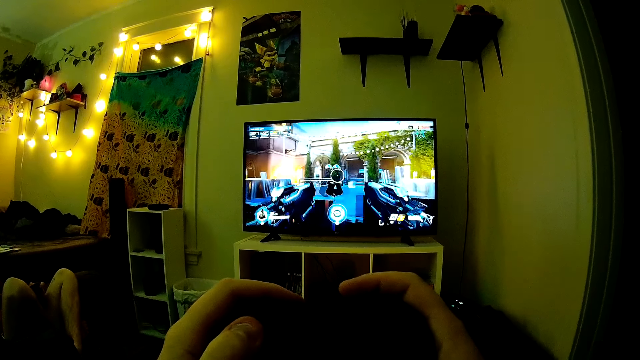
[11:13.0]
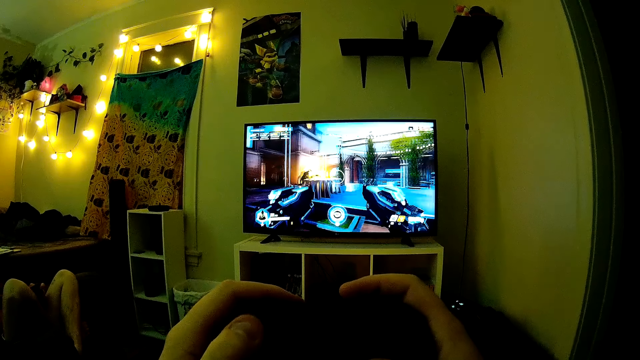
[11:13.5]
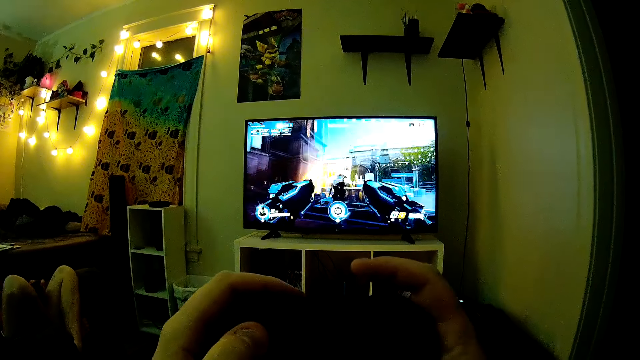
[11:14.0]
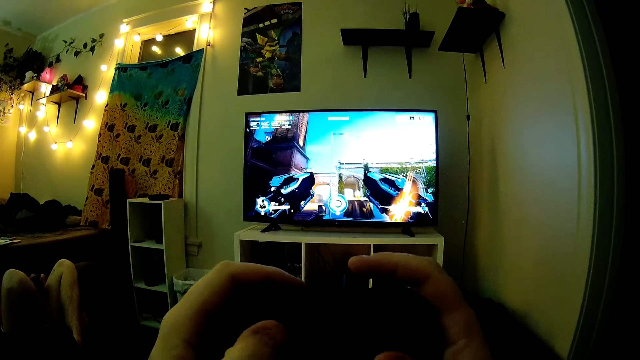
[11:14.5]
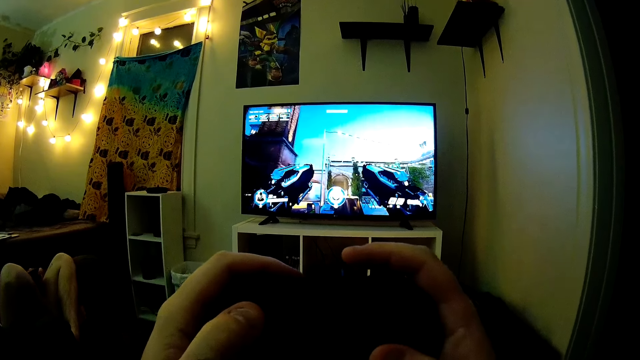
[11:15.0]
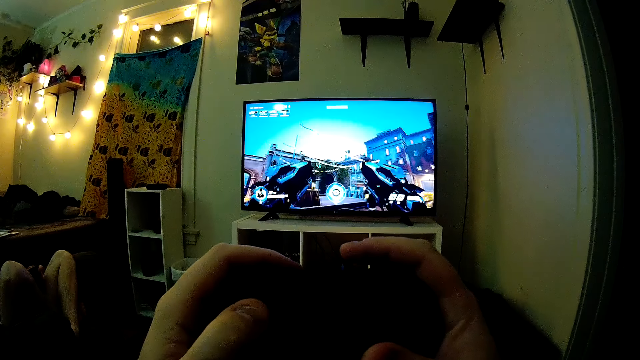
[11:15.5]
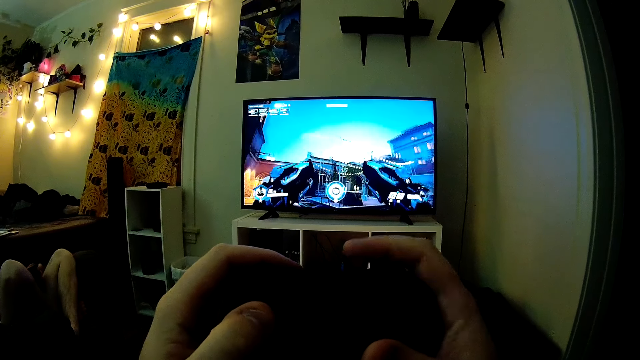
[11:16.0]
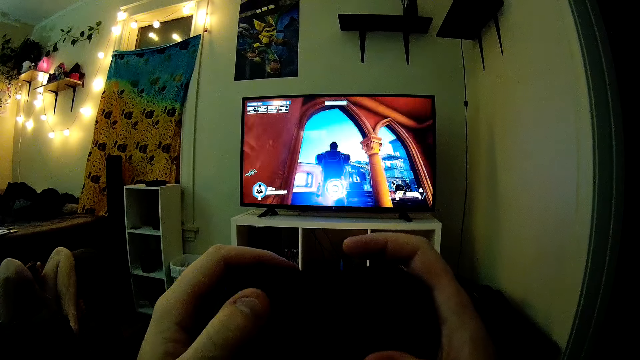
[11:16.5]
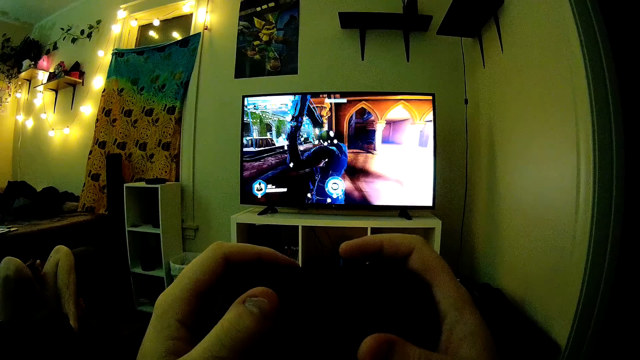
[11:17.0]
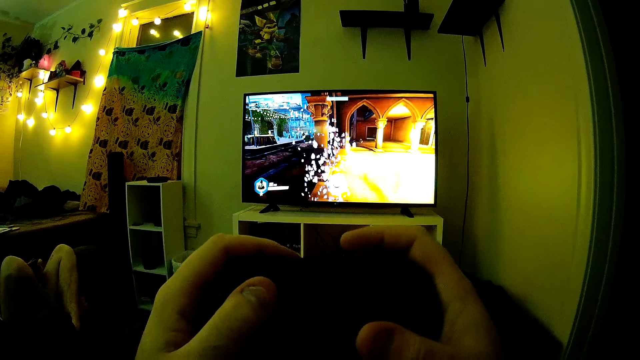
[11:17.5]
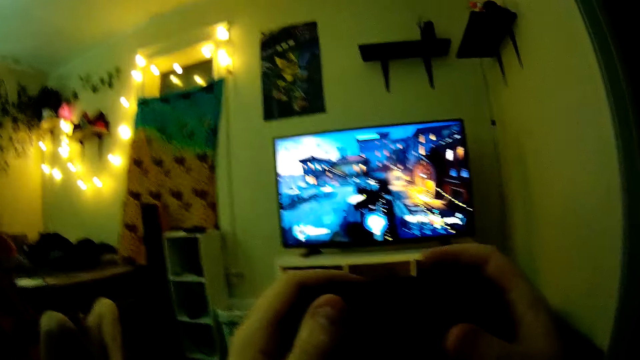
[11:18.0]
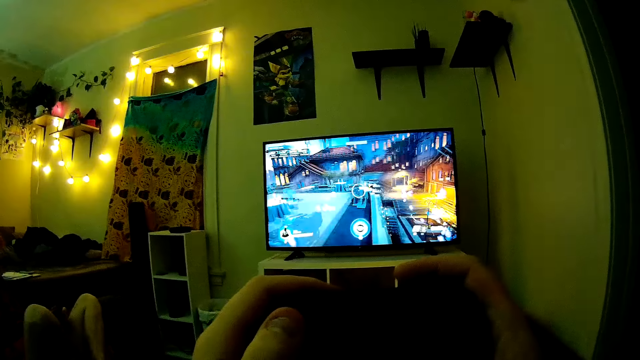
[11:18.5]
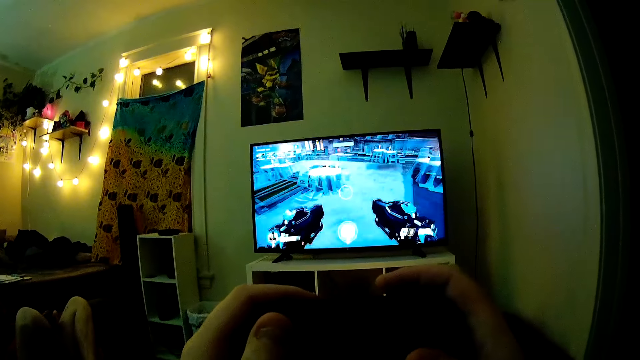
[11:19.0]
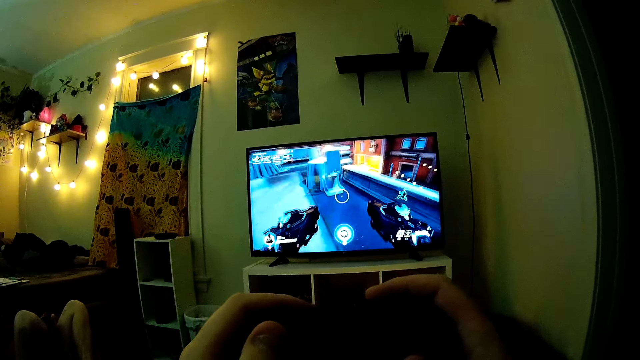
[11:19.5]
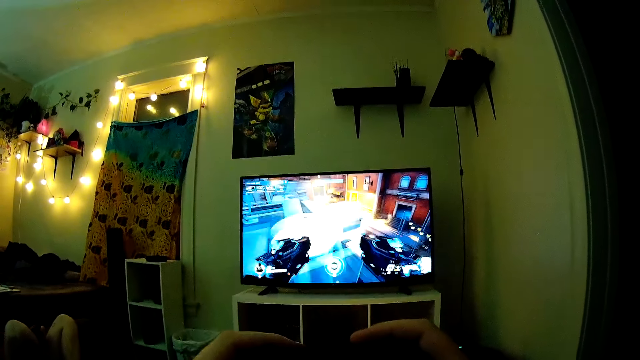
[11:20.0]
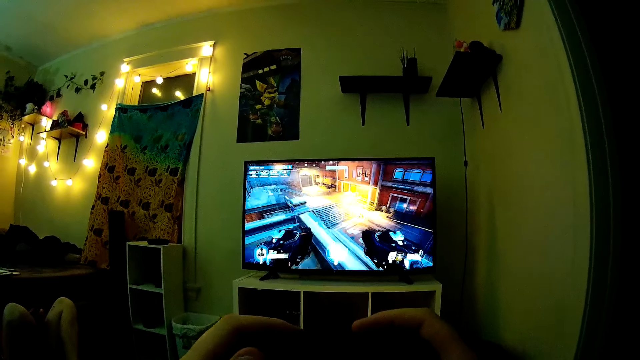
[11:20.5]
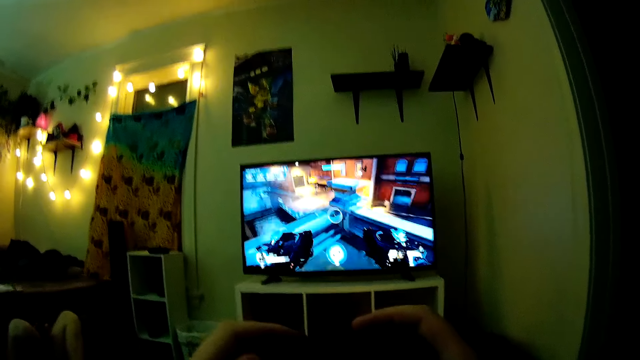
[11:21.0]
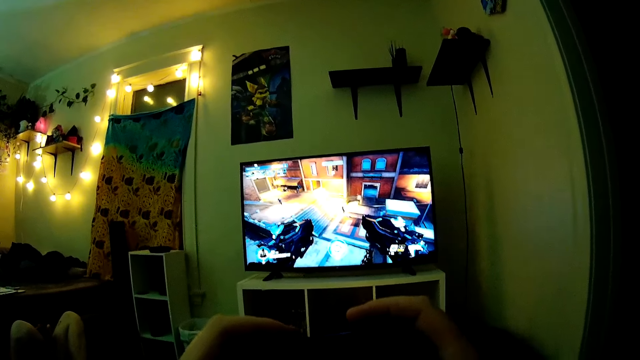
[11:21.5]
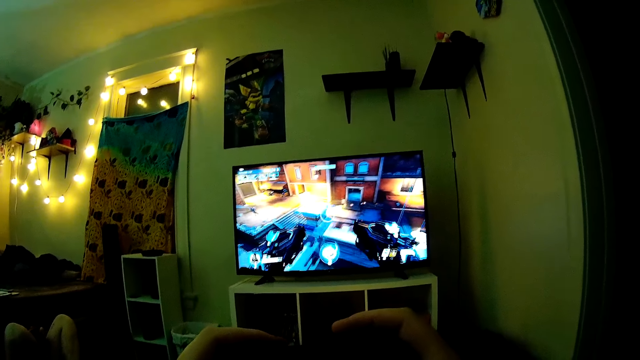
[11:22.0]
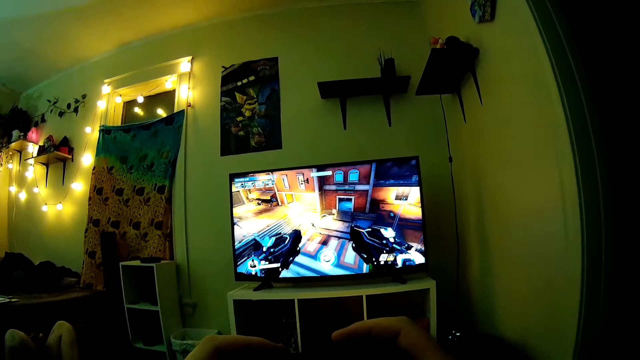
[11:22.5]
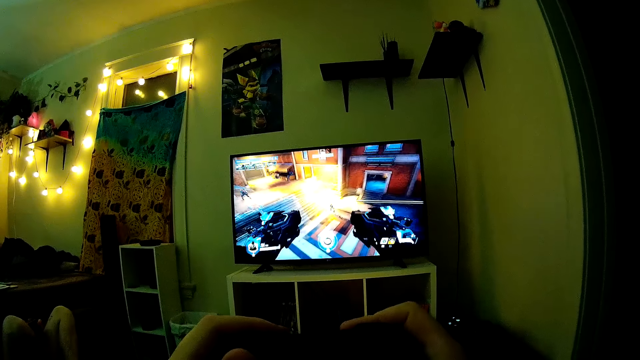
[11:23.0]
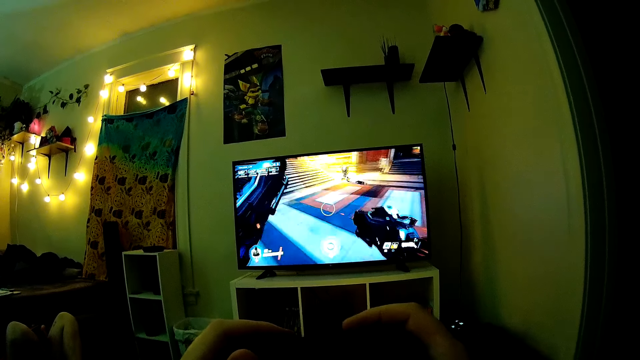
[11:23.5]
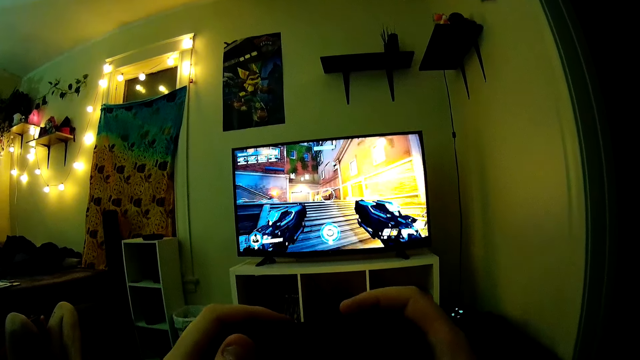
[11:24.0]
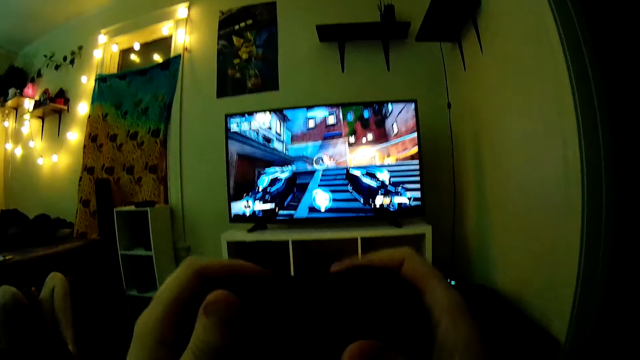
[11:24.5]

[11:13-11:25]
The camera wearer presses a button with the left hand. They press a button with the right hand.

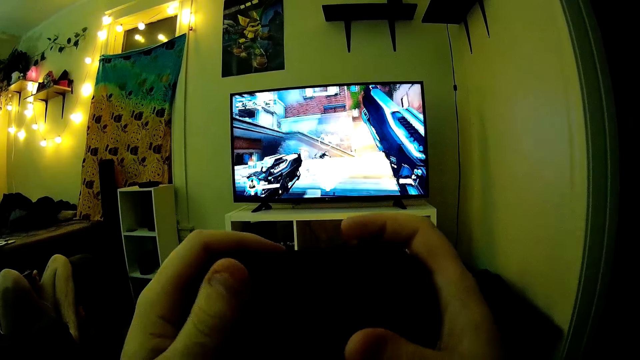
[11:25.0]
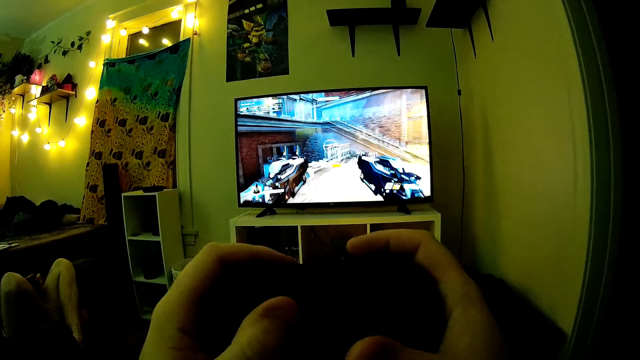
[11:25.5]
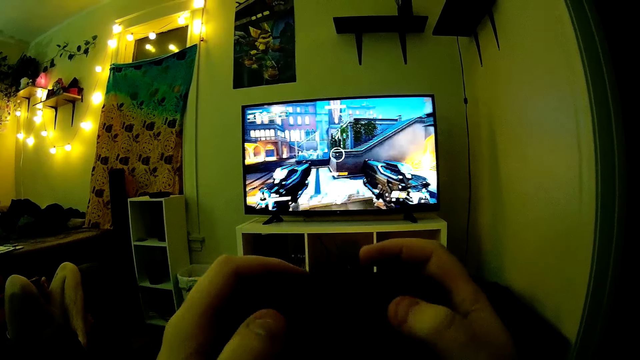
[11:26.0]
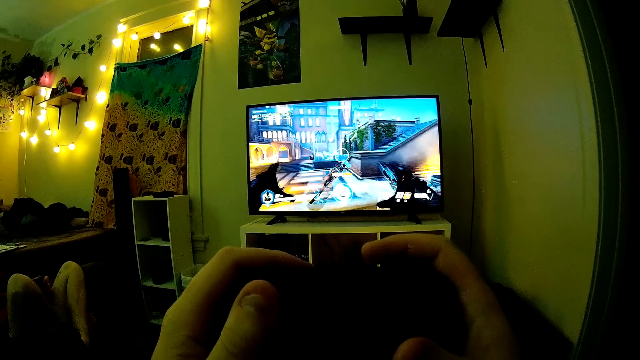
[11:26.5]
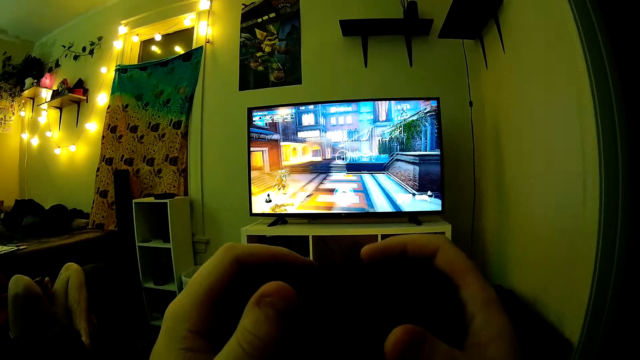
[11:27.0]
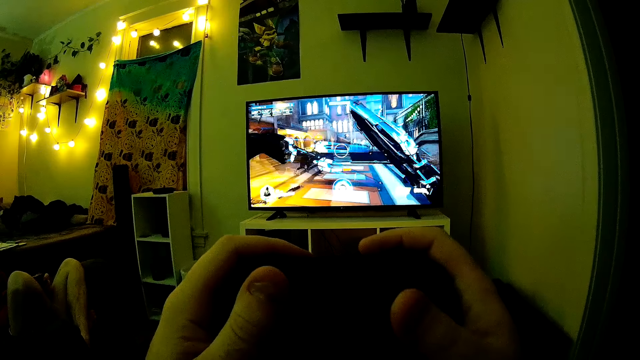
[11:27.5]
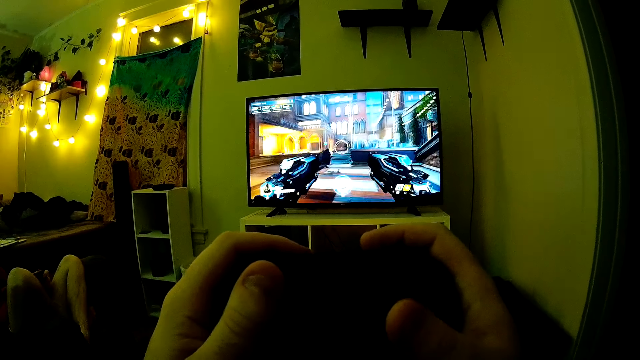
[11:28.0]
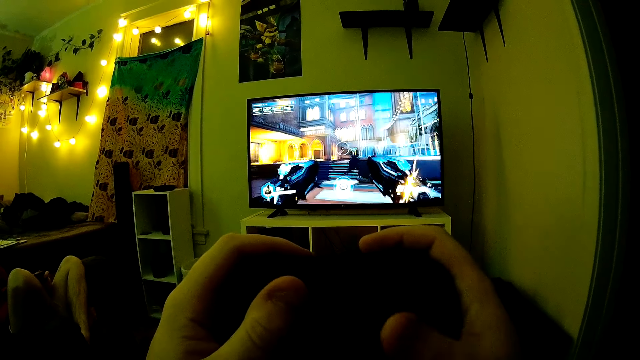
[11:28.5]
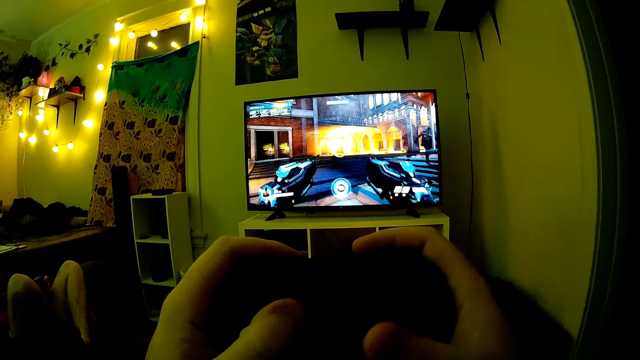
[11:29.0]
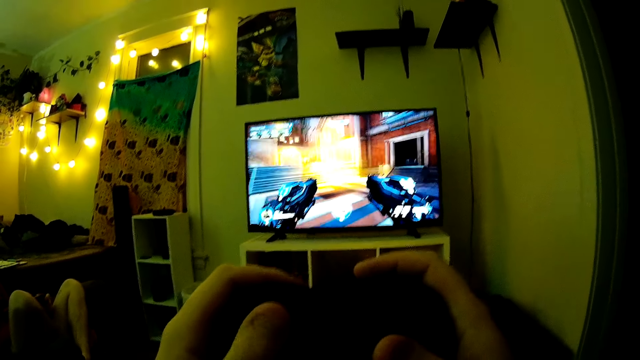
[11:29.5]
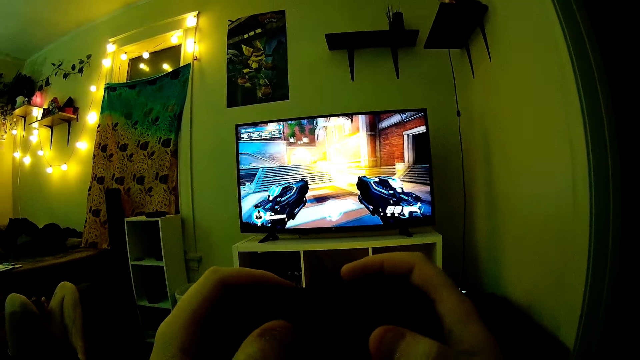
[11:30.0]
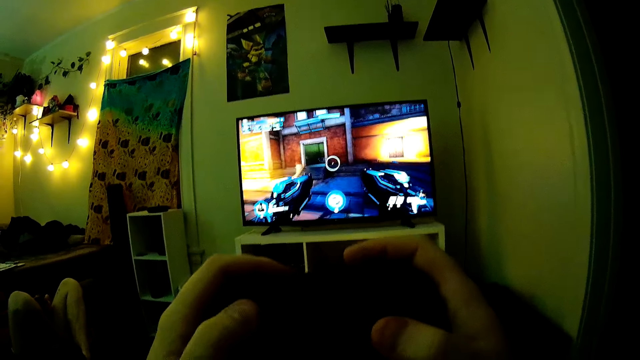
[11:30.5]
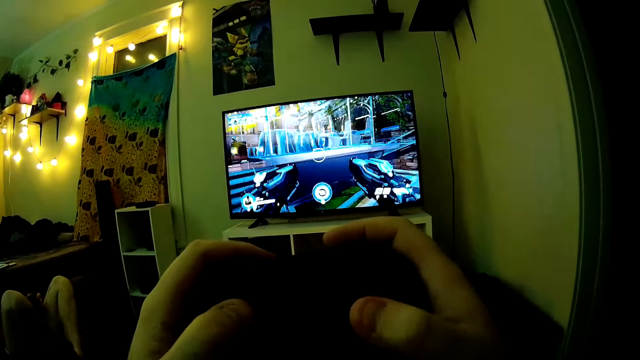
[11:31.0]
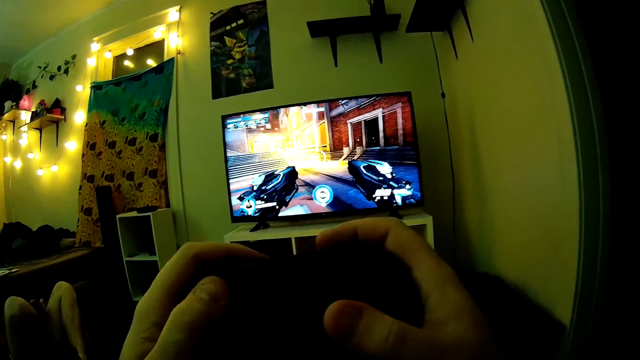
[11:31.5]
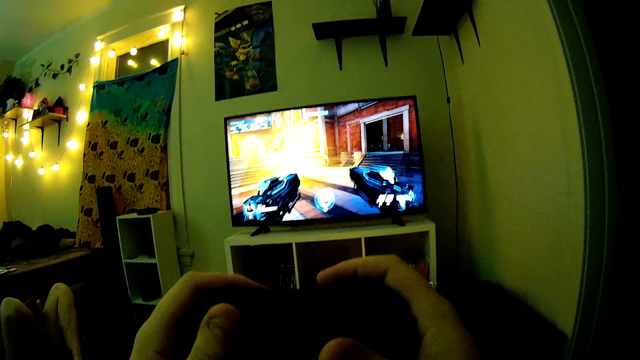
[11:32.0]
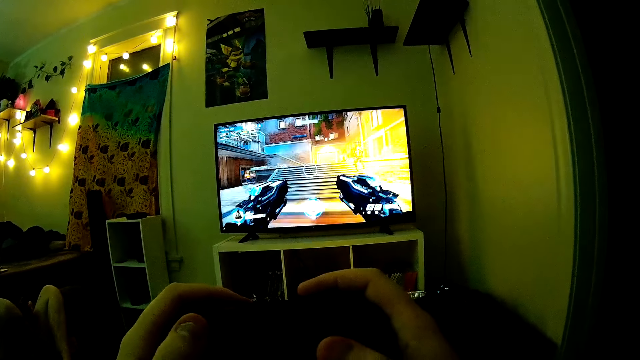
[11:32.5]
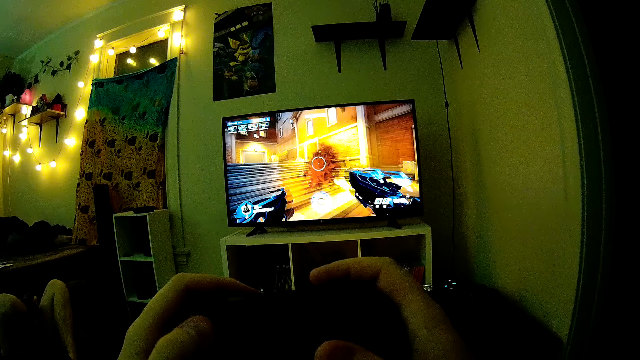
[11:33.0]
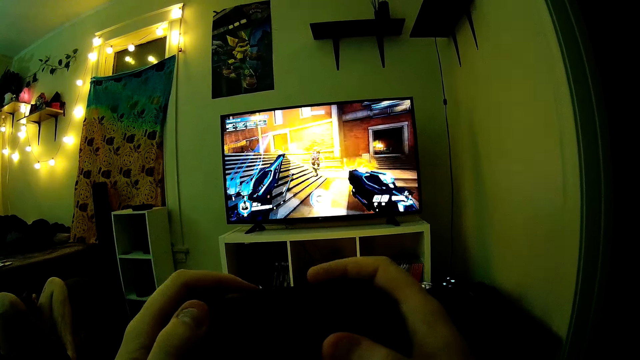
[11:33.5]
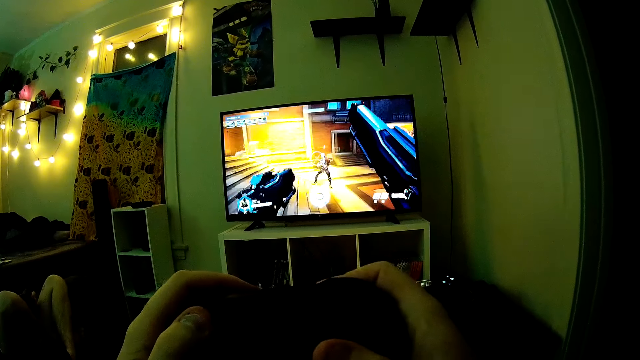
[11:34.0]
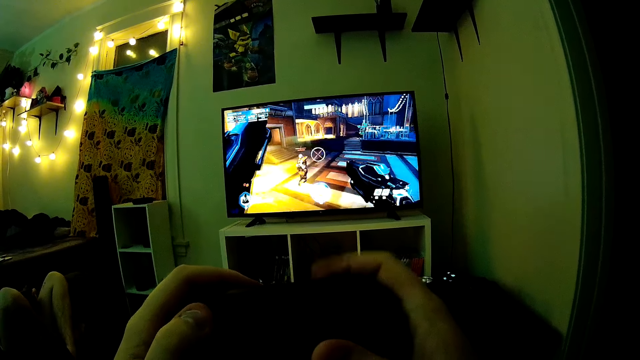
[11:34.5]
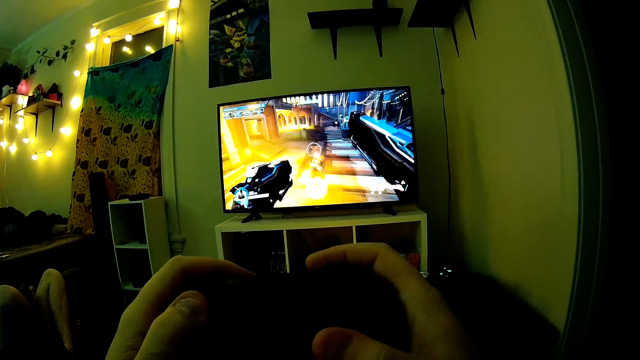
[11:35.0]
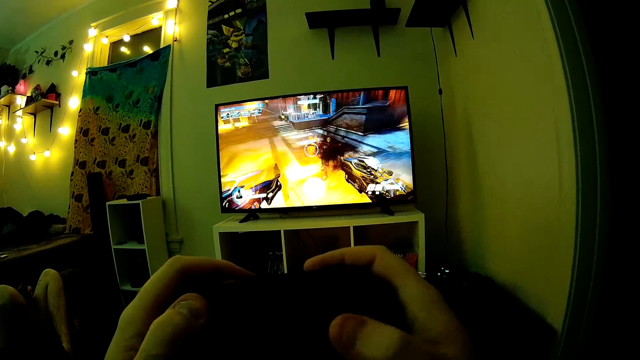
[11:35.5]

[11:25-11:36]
The camera wearer presses a button with the left hand. They press a button with the right hand.
